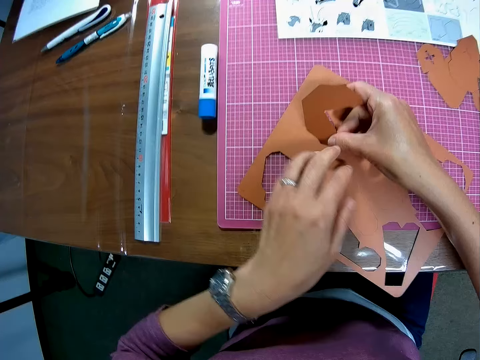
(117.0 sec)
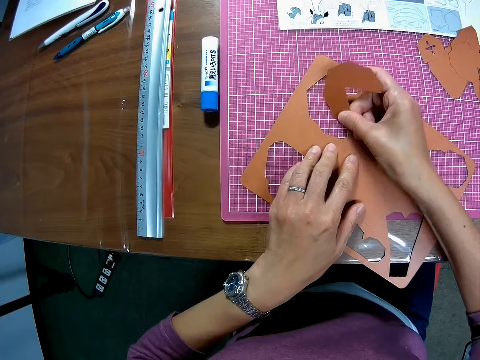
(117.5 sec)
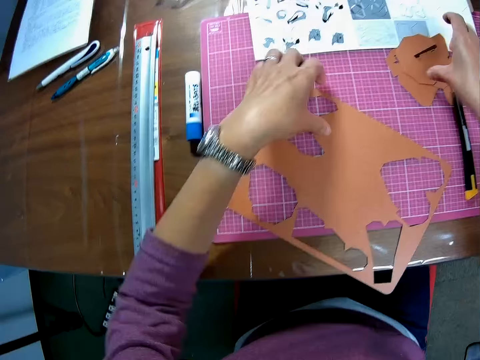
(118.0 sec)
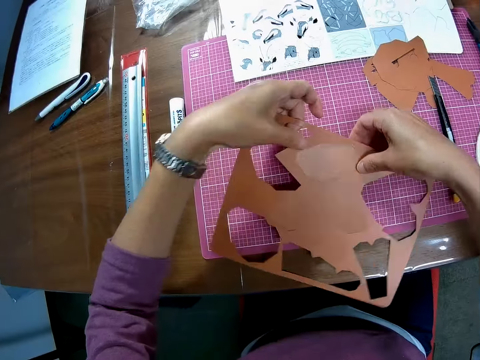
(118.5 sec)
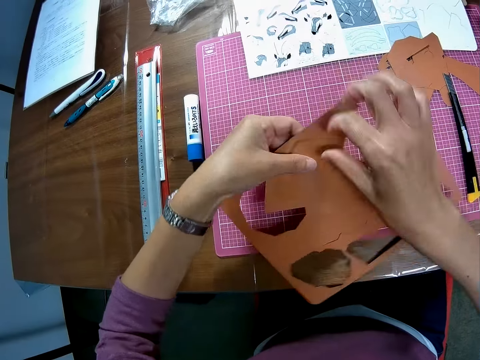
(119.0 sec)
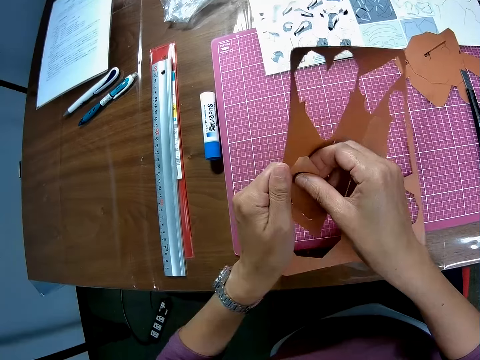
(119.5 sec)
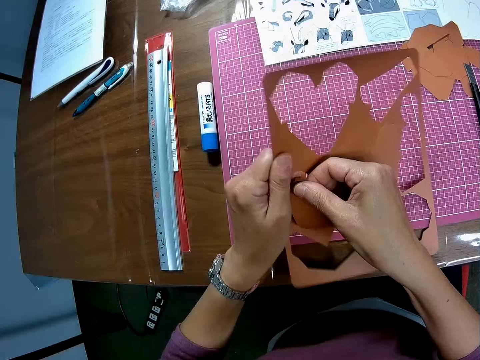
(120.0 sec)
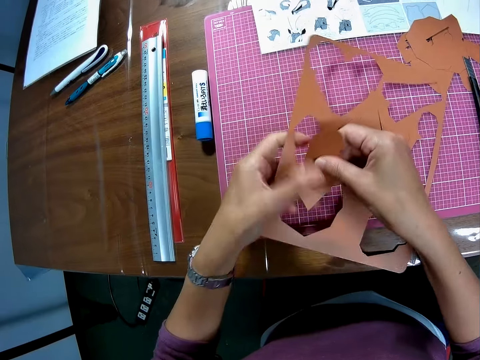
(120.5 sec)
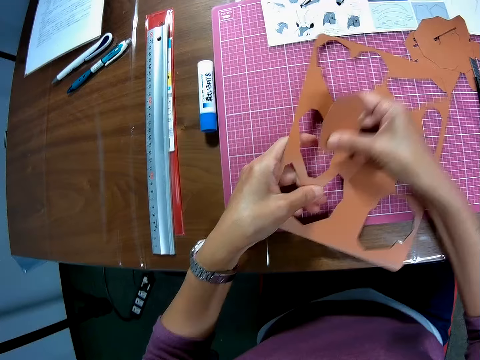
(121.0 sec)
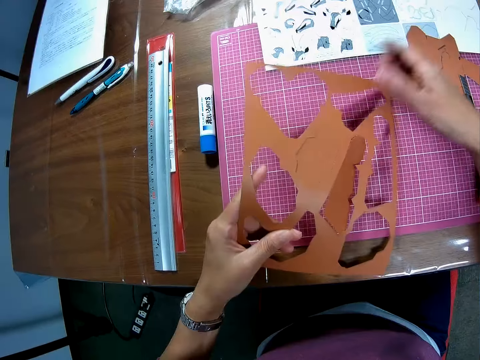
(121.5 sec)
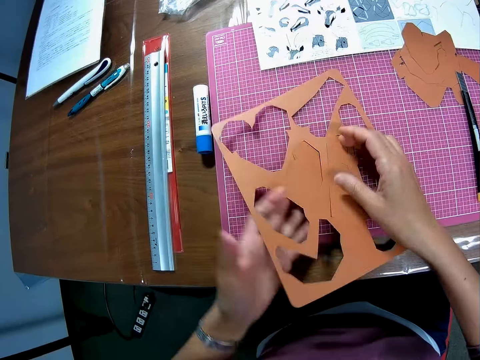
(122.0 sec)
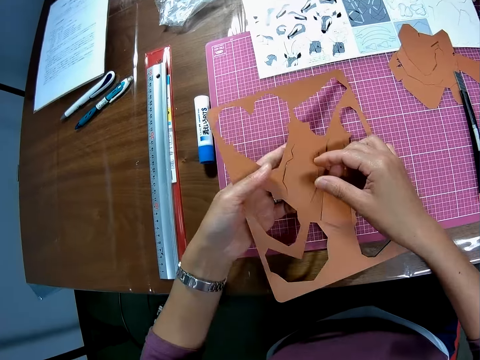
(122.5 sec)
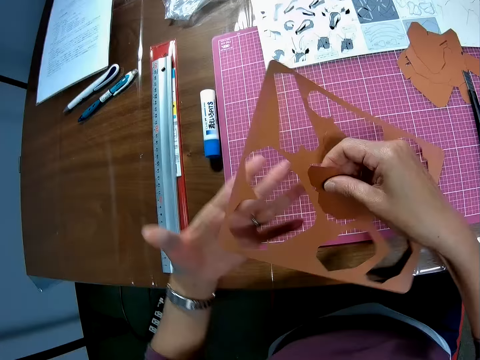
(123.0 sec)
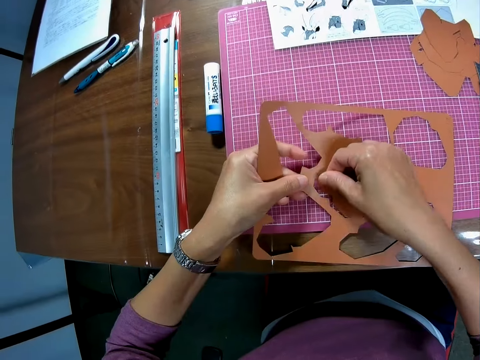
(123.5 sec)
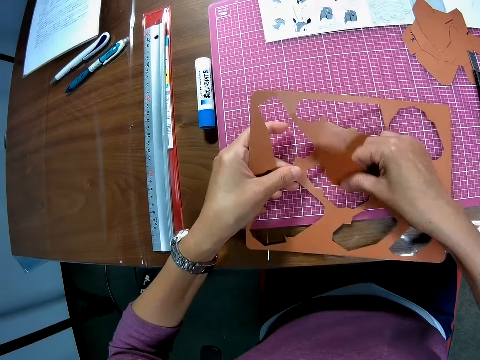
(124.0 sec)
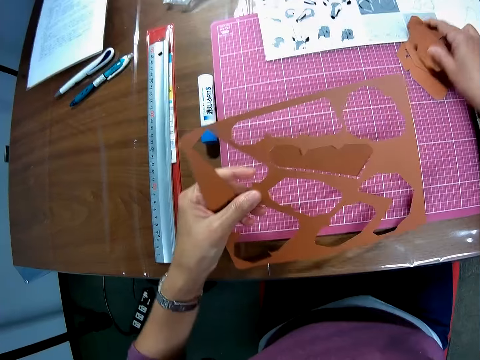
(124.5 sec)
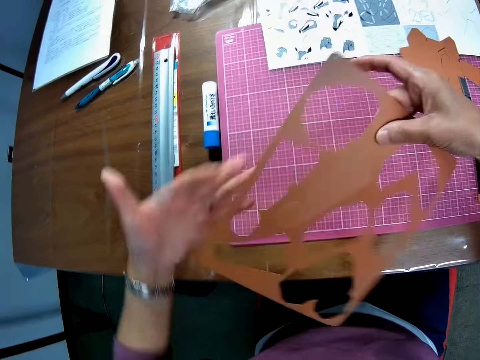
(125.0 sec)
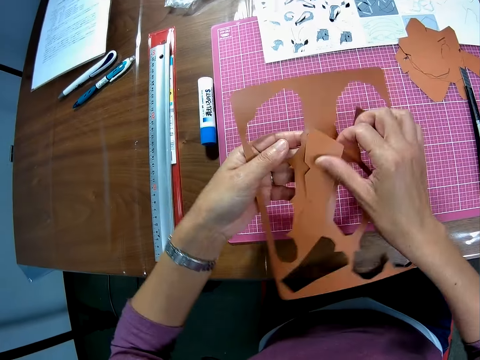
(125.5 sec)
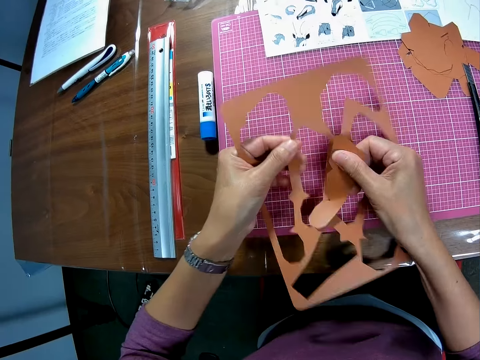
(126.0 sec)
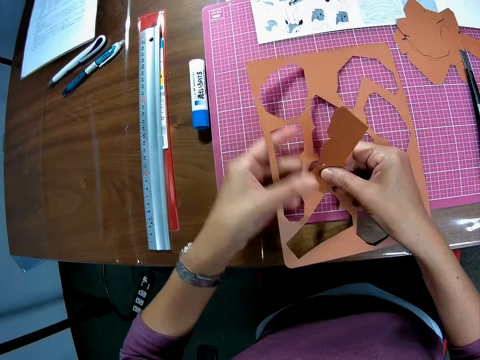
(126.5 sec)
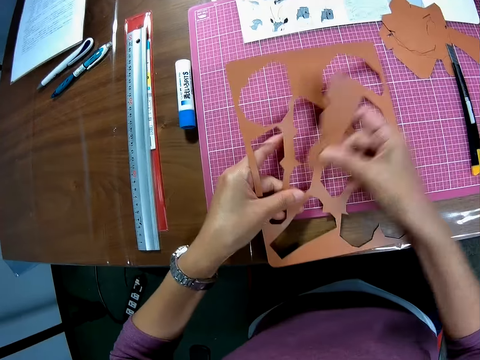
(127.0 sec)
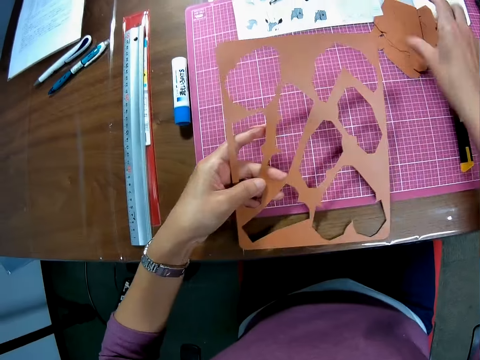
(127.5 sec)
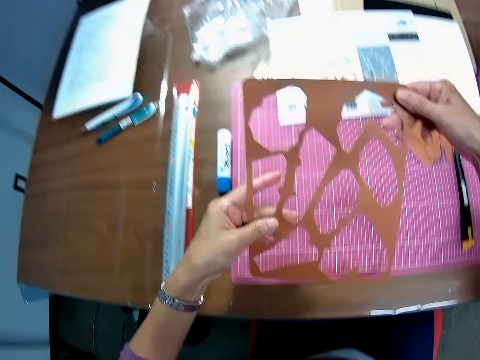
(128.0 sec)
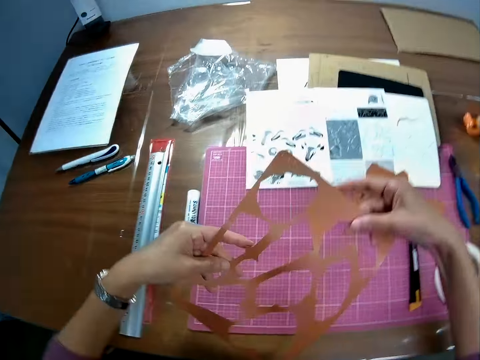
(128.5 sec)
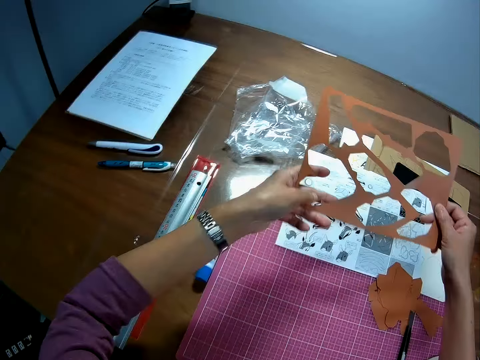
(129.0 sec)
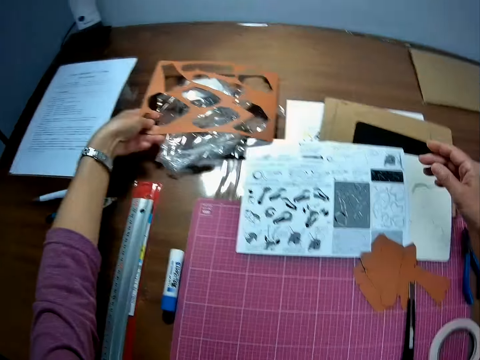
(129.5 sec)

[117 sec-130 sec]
The camera wearer drops the brown colored craft on the cutting mat. They drop the piece of brown colored craft on the cutting mat. They pick the brown colored craft from the cutting mat. They remove another piece of craft from the brown colored craft. They drop the piece of brown colored craft on the cutting mat. They remove another piece of craft from the brown colored craft. They drop the piece of brown colored craft on the cutting mat. They remove another piece of craft from the brown colored craft. They drop the piece of brown colored craft on the cutting mat. They hold the paper with both hands.

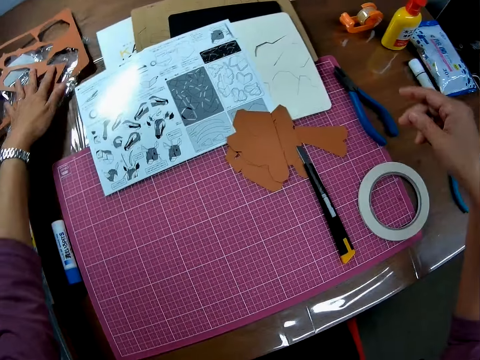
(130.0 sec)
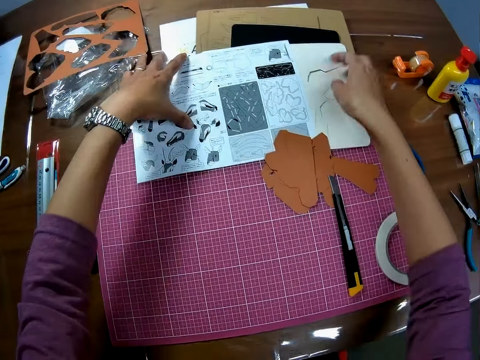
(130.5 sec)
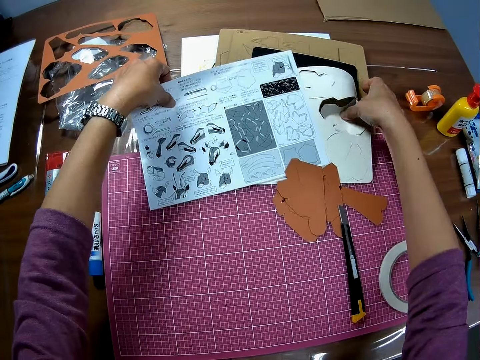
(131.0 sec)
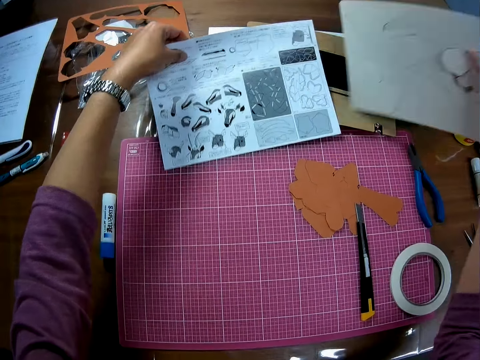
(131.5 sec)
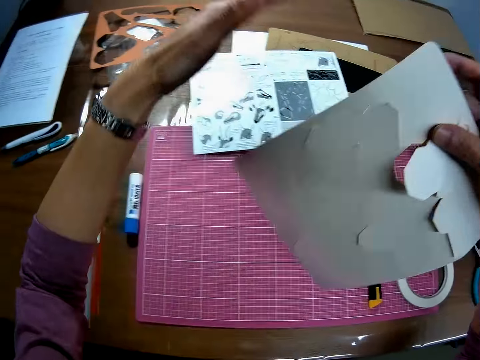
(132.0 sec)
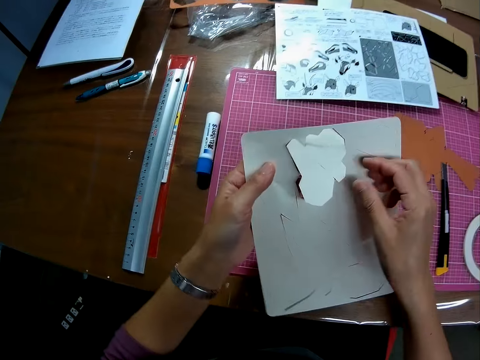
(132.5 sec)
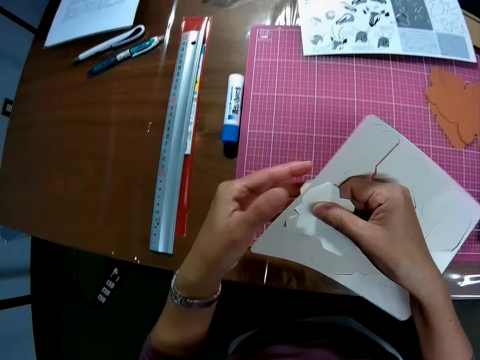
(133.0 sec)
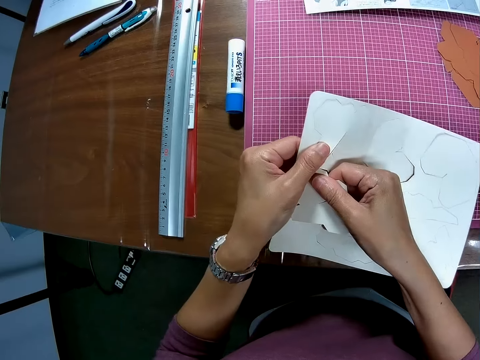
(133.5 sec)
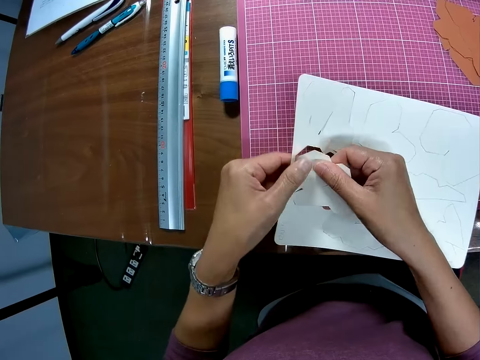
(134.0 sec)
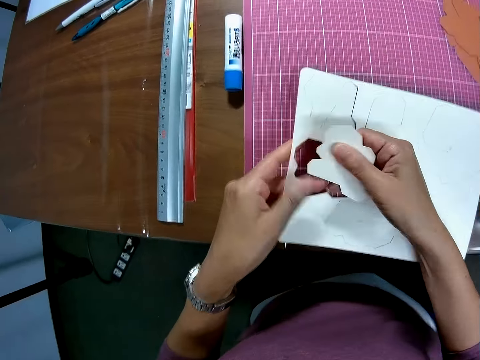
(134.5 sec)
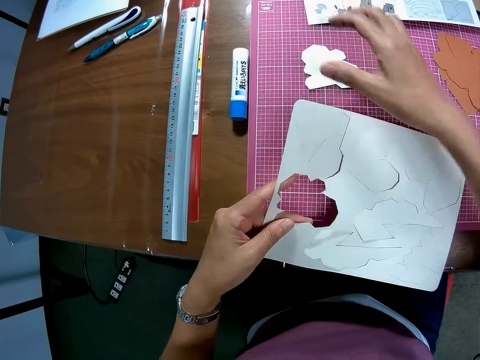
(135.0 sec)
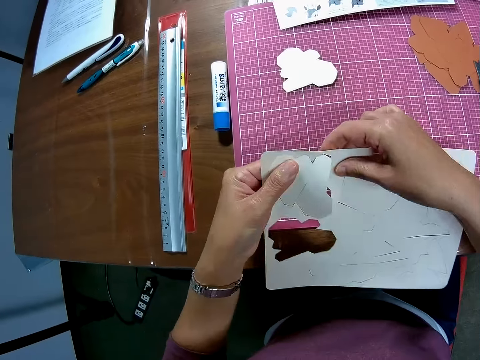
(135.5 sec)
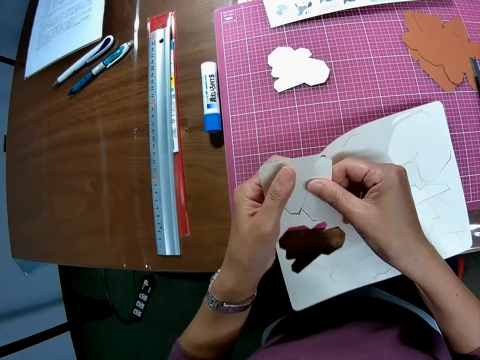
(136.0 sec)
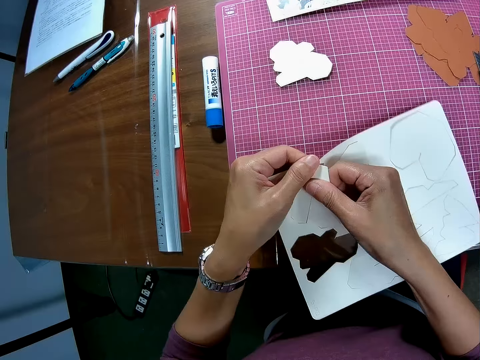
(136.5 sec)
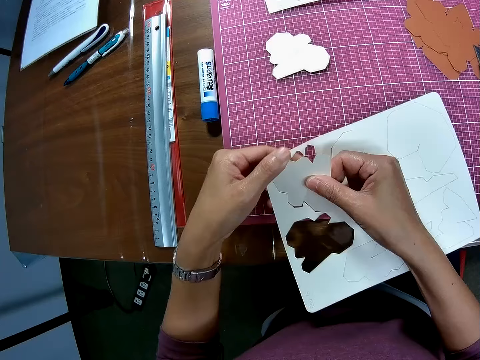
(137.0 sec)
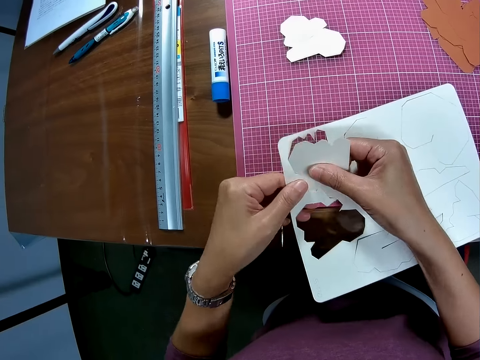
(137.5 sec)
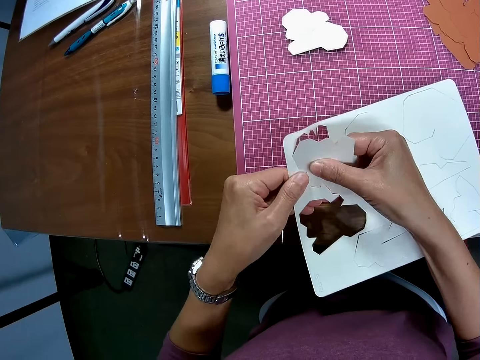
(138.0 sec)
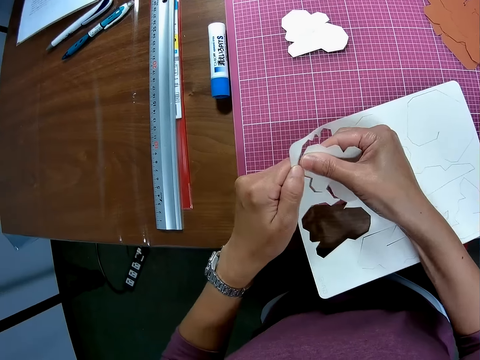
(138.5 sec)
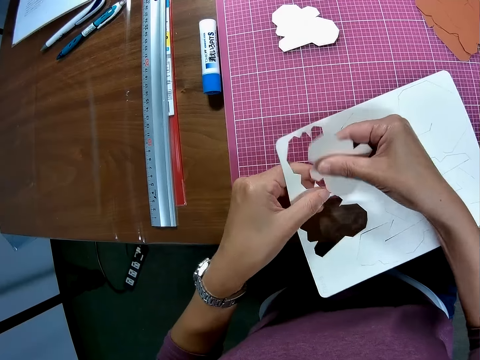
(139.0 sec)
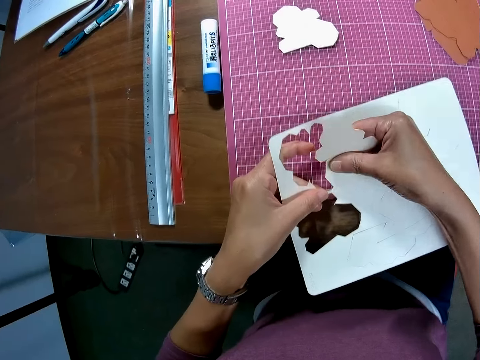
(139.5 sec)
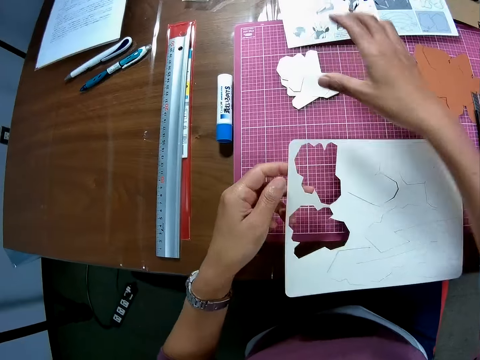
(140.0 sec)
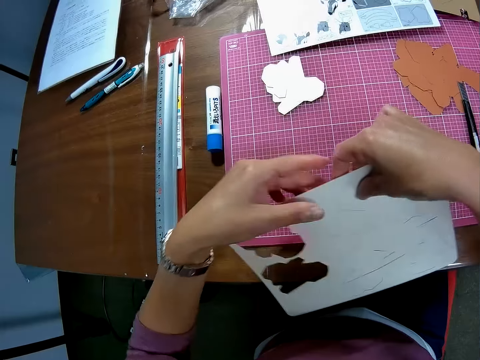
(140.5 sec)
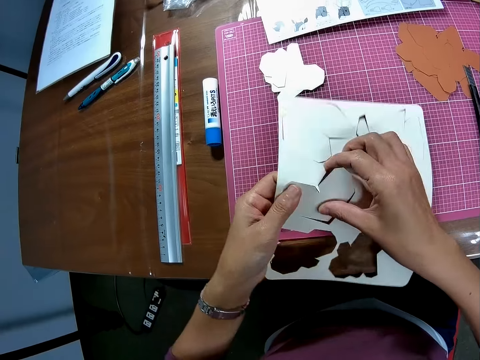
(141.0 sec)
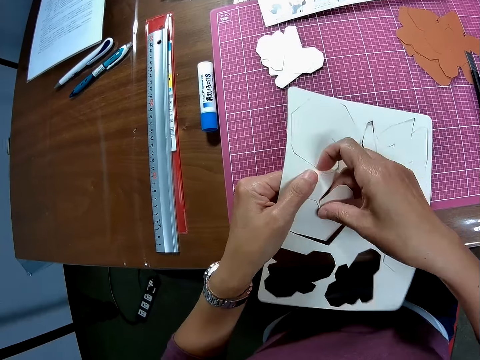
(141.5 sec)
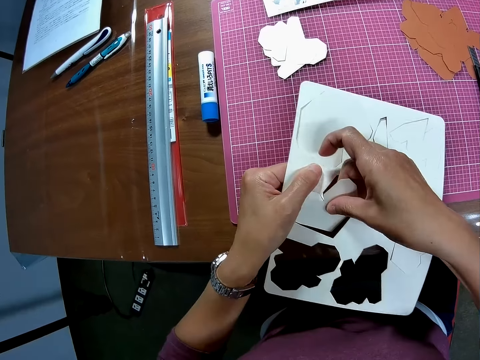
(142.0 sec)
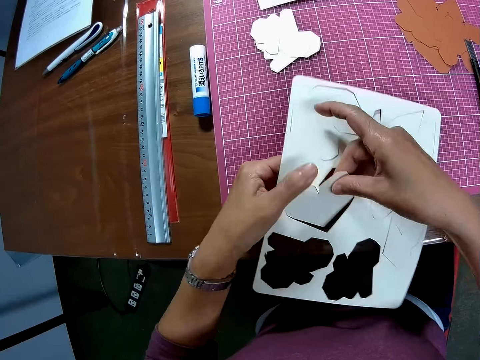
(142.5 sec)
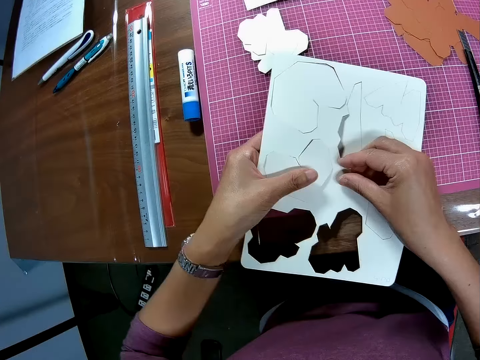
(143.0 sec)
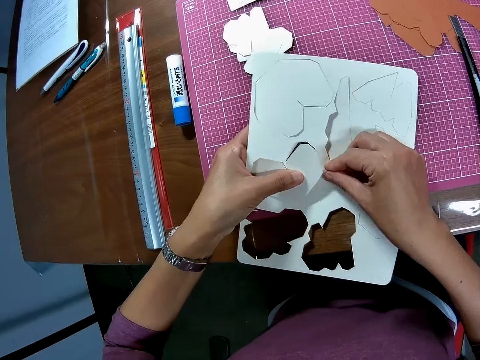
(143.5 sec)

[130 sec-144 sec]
The camera wearer drops the craft on the polythene on the table. They move the instruction manual from the white colored craft. They pick the instruction manual. They pick the white colored craft from the table. They drop the instruction manual on another craft on the cutting mat. They remove another piece of craft from the white colored craft. They drop the piece of white colored craft on the cutting mat. They hold a paper with both hands. They remove another piece of craft from the white colored craft. They drop the piece of white colored craft on the cutting mat. They remove another piece of craft from the white colored craft.
